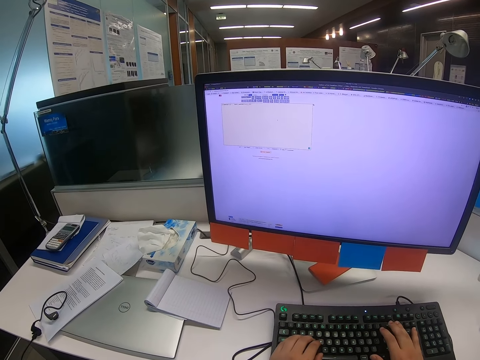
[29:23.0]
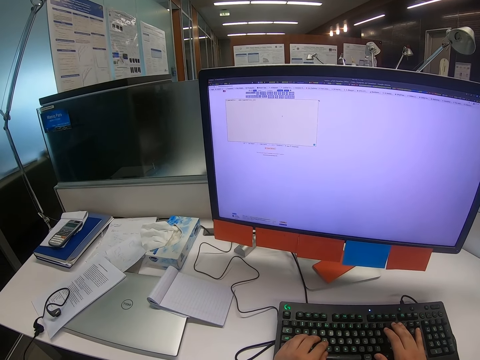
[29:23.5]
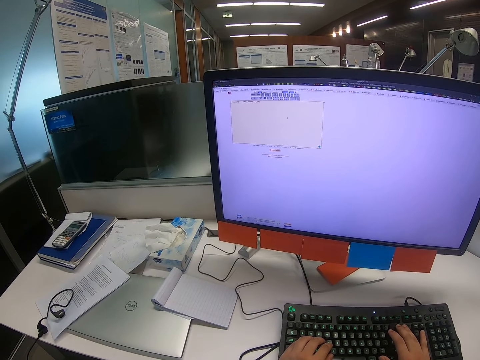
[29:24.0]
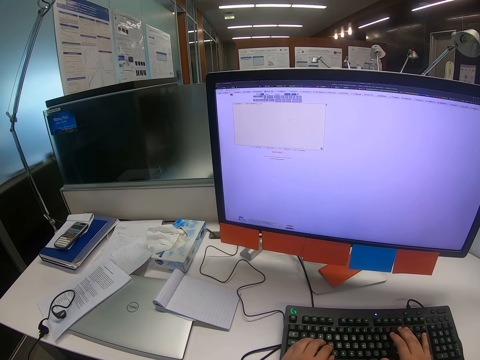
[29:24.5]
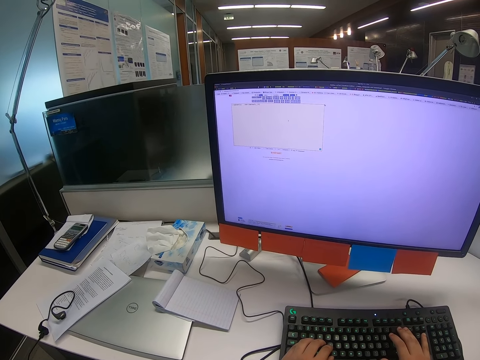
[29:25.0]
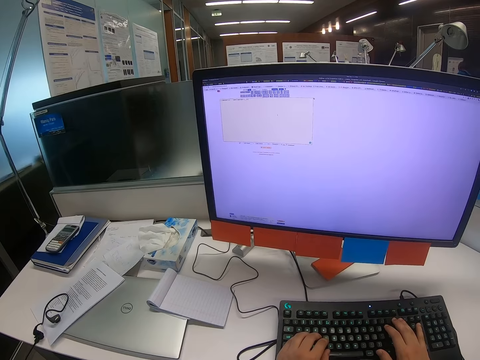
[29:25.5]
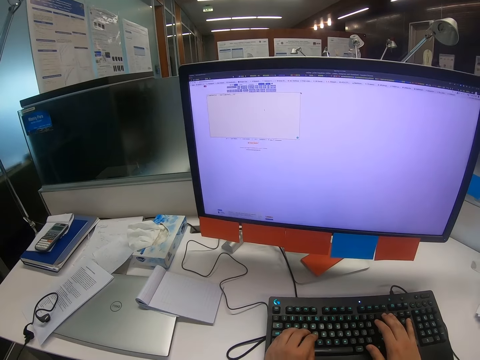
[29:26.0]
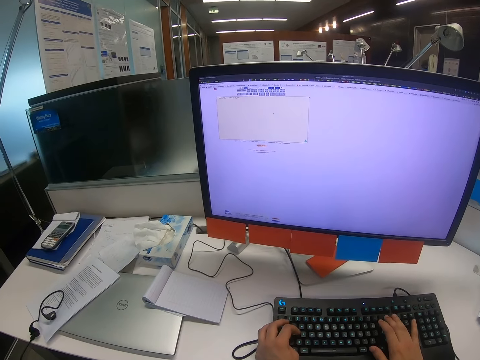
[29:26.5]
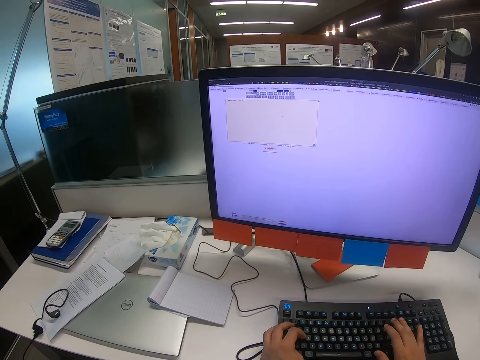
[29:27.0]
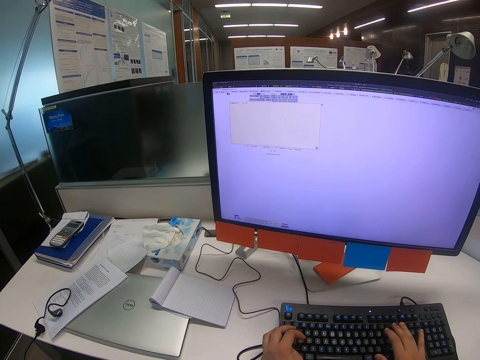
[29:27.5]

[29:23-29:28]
The camera wearer types on the keyboard.

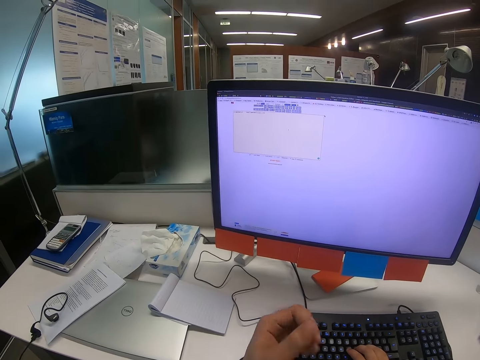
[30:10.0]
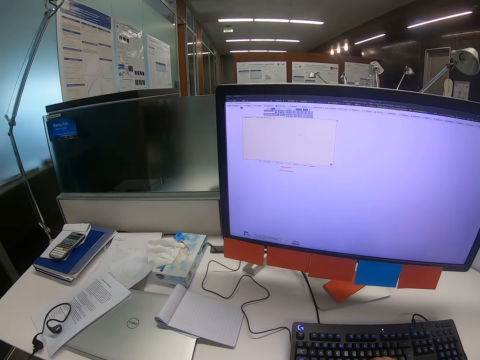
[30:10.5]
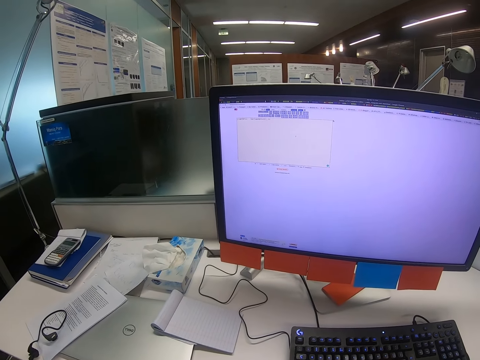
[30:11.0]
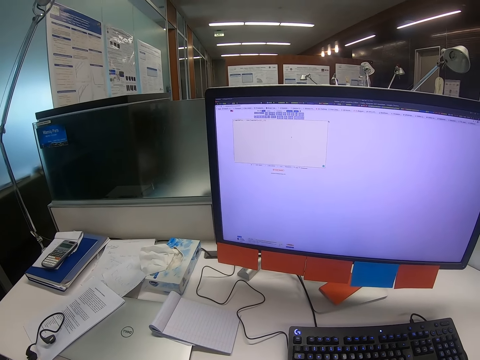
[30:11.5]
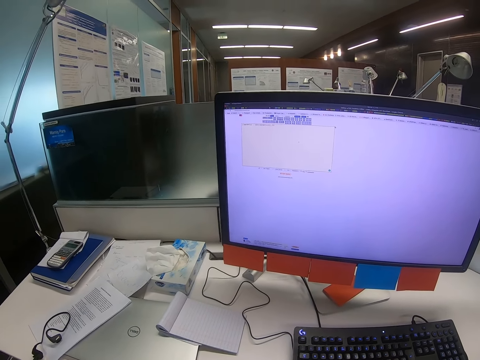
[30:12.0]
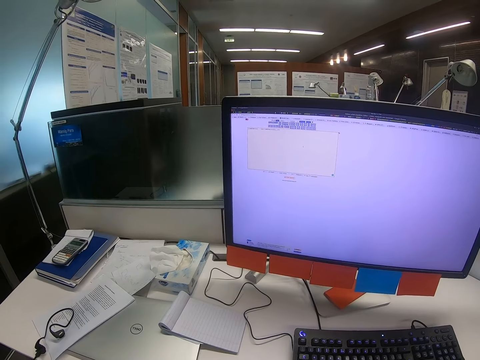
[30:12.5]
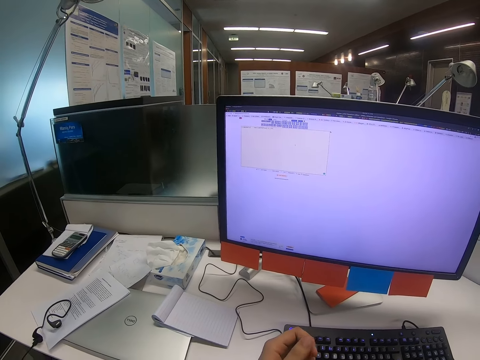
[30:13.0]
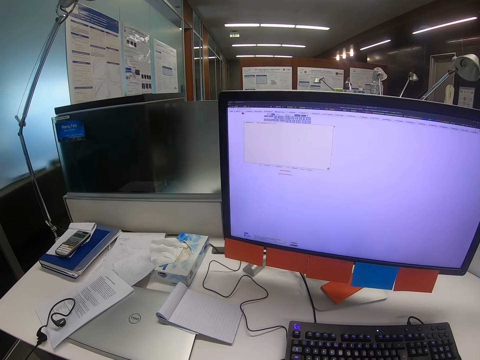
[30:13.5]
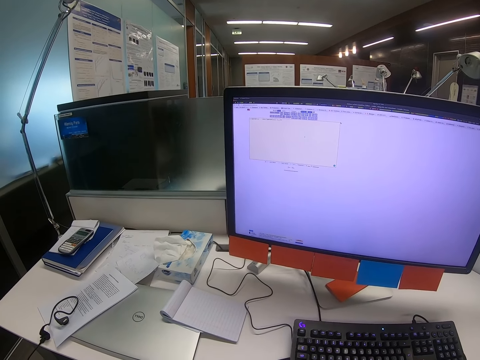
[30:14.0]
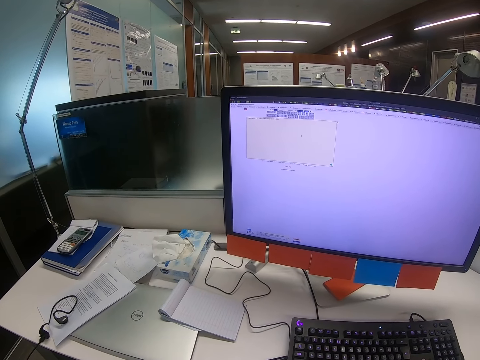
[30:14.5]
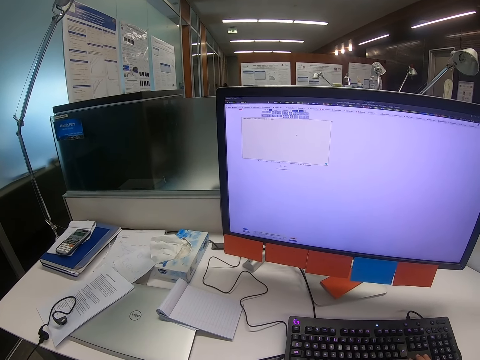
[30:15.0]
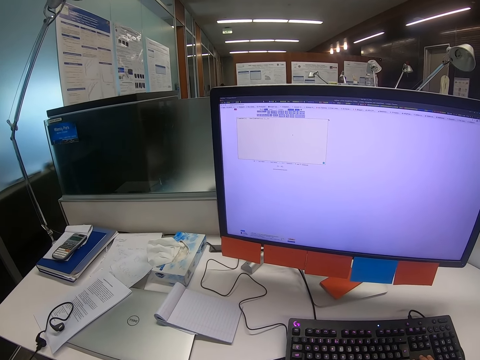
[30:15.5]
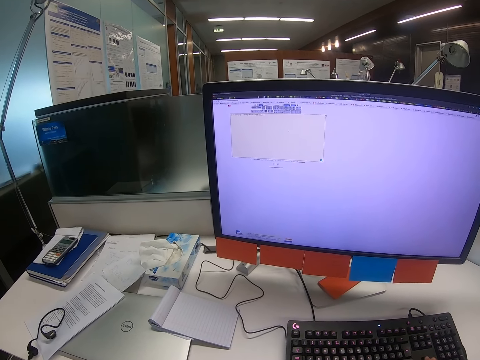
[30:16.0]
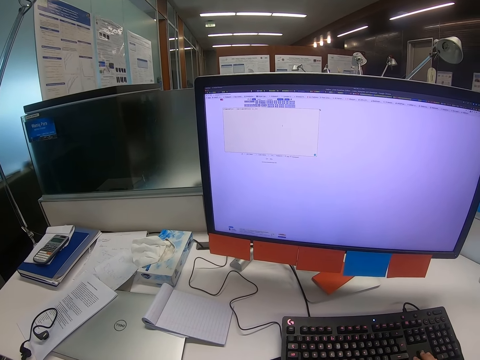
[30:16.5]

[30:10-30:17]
The camera wearer lifts his left hand.

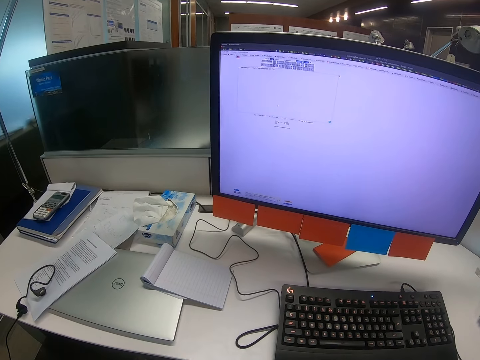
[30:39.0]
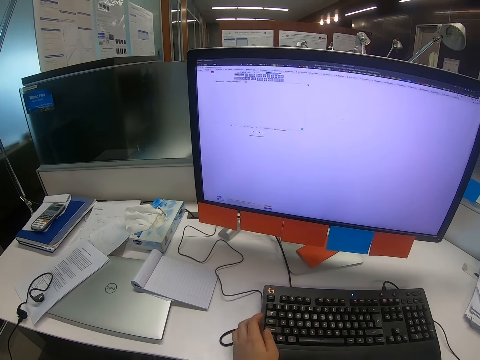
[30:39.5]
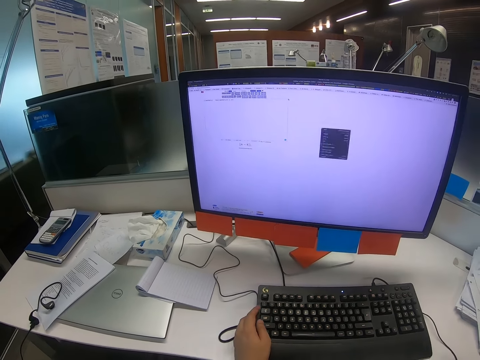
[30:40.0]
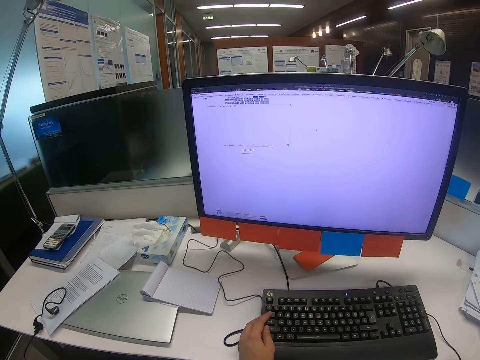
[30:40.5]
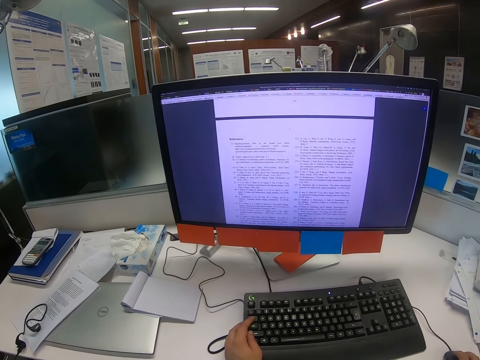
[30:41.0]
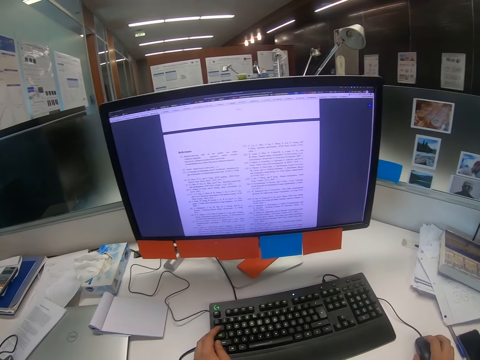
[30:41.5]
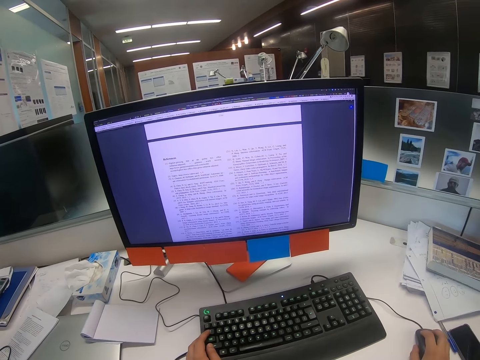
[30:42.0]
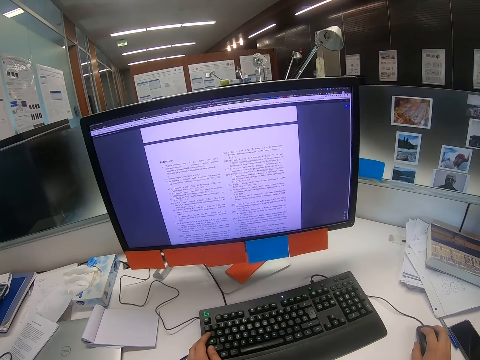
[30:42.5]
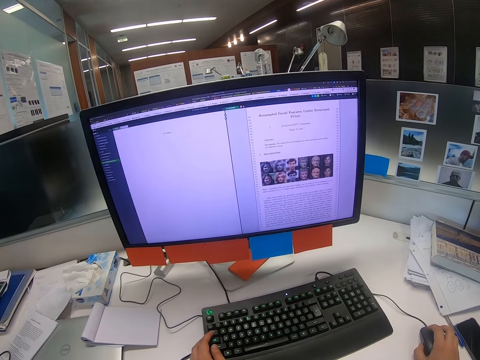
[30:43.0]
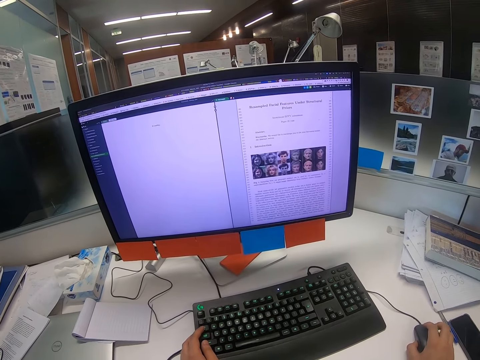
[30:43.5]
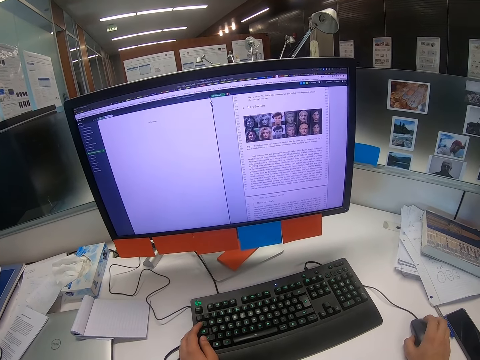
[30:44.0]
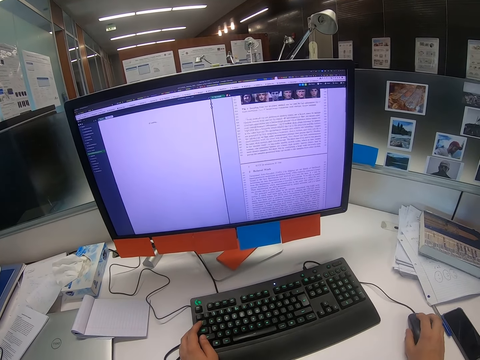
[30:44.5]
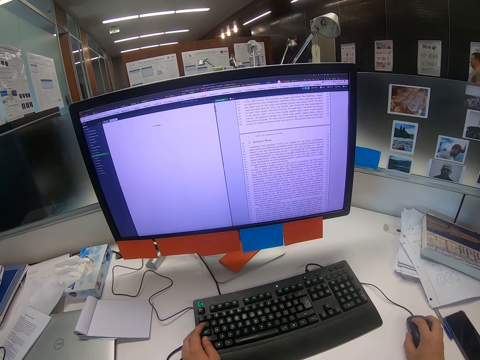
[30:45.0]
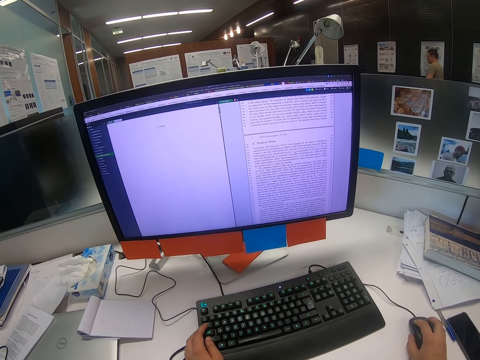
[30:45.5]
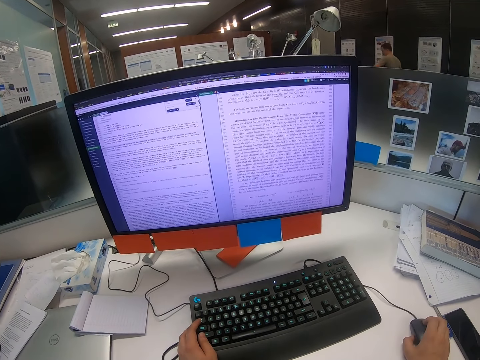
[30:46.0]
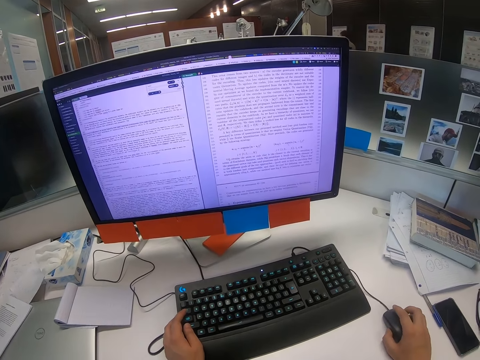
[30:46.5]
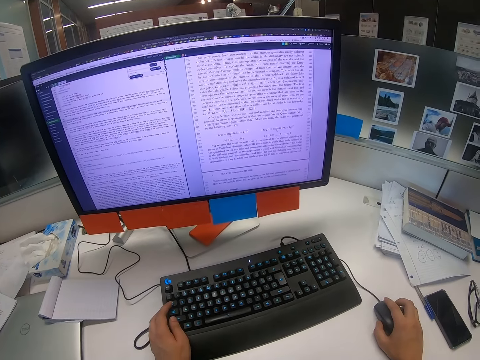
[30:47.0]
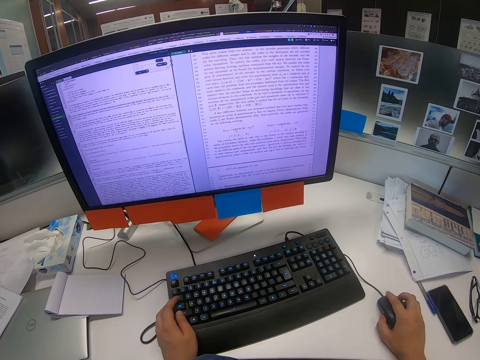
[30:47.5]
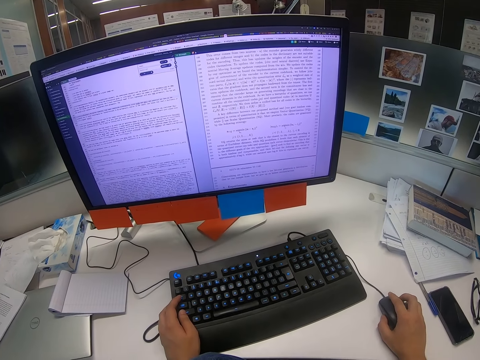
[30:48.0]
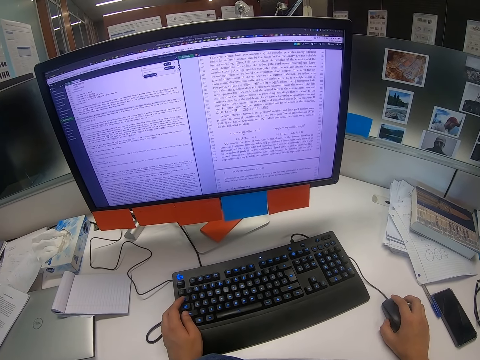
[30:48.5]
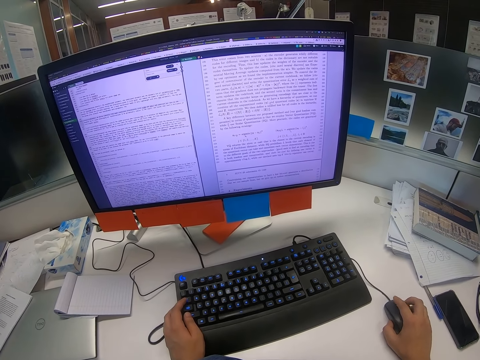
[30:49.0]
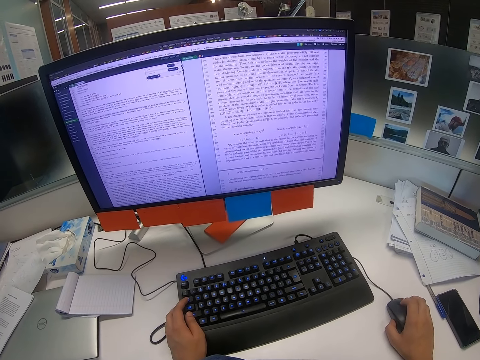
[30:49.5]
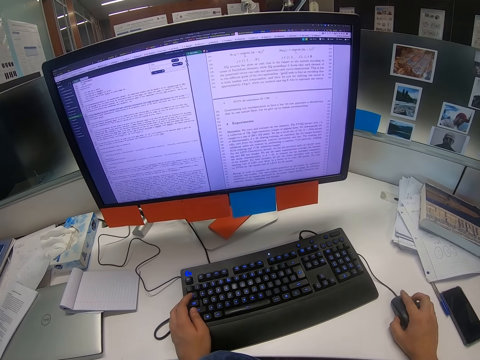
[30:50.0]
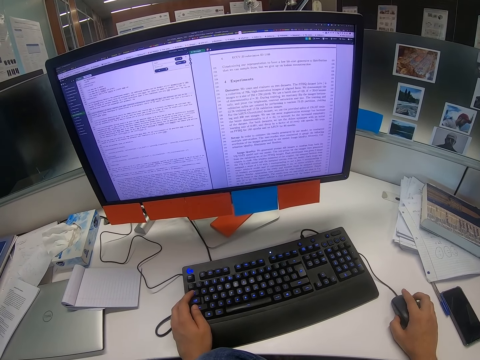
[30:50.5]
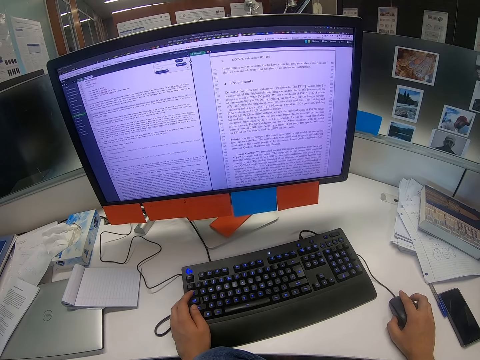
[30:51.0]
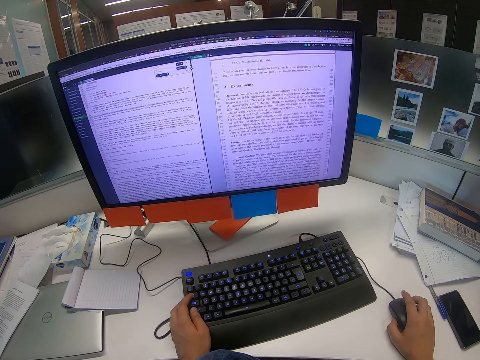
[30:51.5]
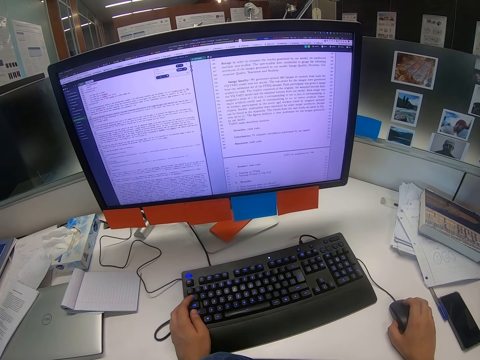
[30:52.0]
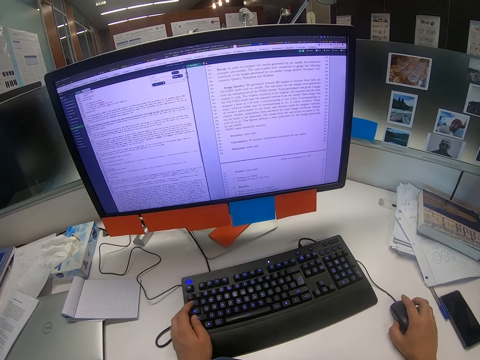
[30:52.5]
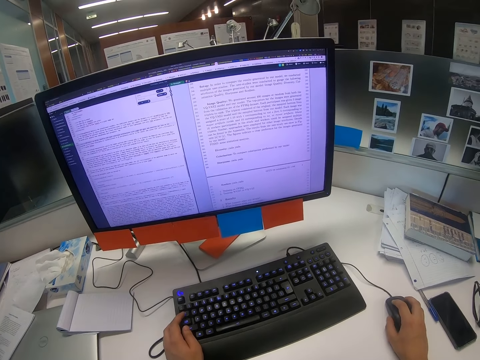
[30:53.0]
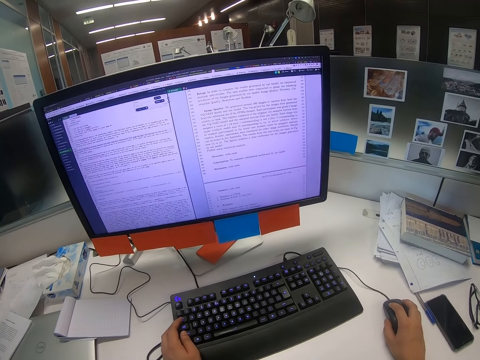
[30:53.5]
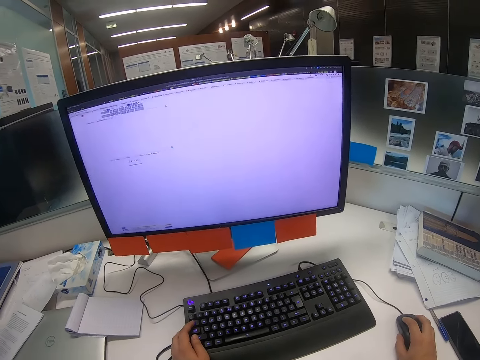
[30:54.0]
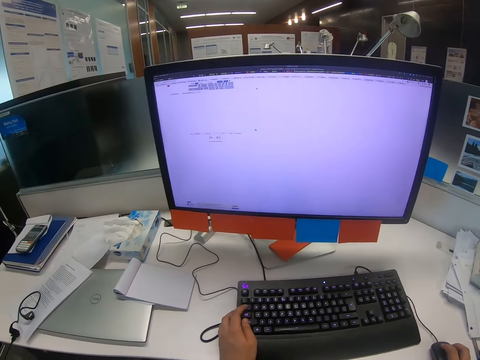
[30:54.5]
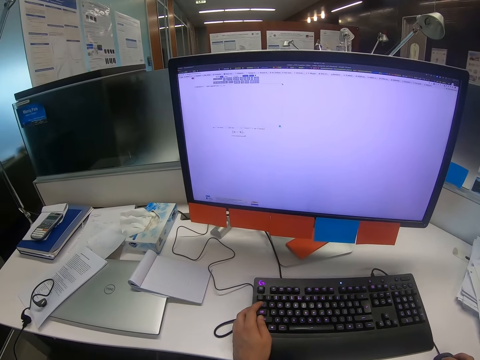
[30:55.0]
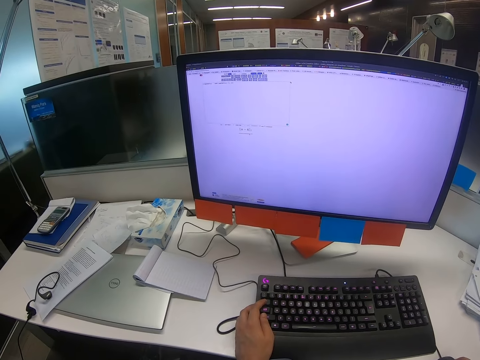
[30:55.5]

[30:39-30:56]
The camera wearer presses the keyboard with his left hand. He moves the mouse with his right hand and scrolls the mouse with his right hand.
